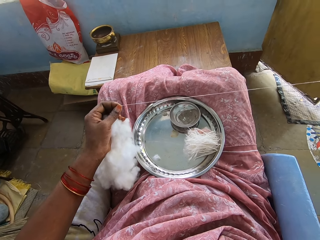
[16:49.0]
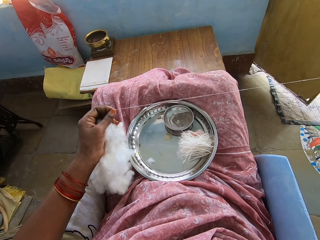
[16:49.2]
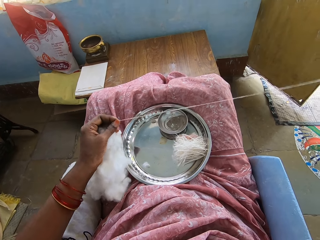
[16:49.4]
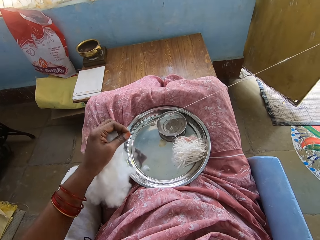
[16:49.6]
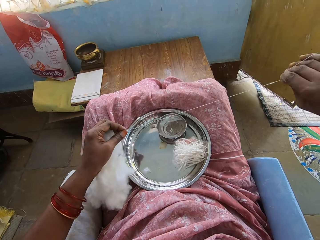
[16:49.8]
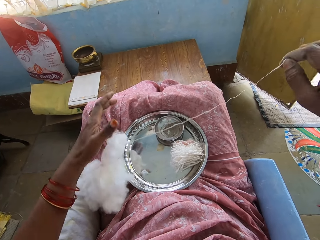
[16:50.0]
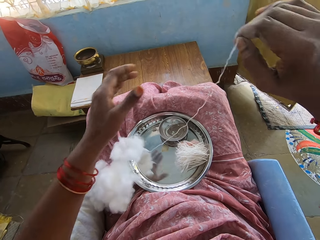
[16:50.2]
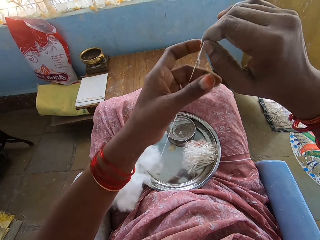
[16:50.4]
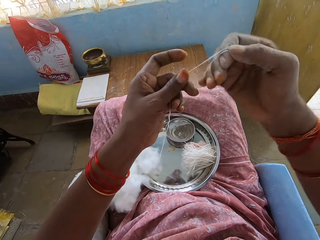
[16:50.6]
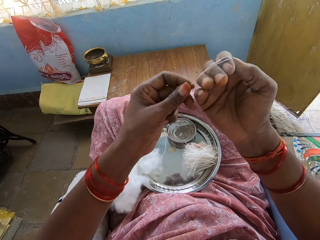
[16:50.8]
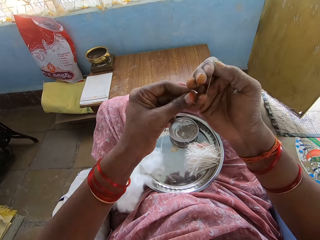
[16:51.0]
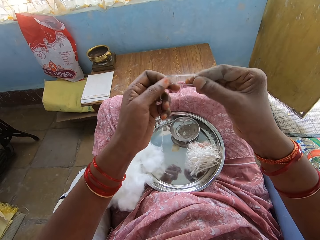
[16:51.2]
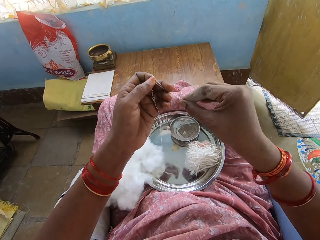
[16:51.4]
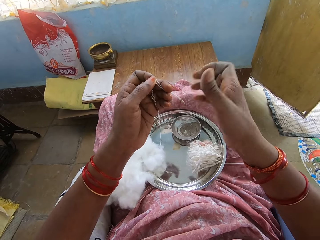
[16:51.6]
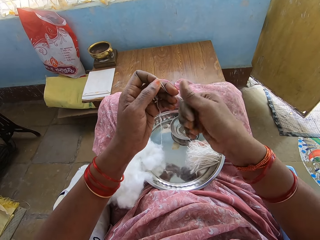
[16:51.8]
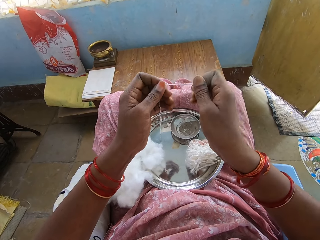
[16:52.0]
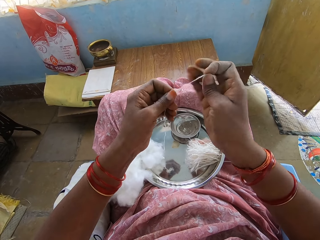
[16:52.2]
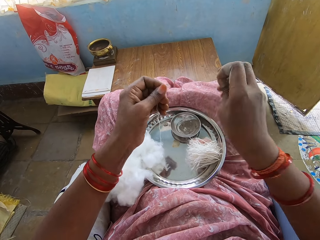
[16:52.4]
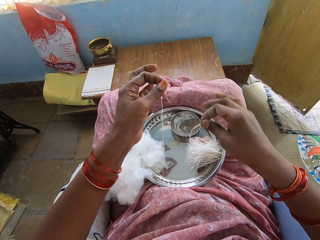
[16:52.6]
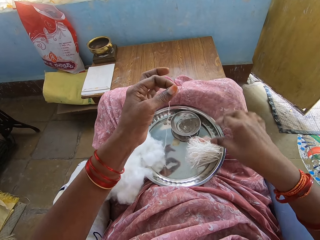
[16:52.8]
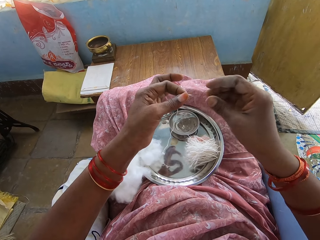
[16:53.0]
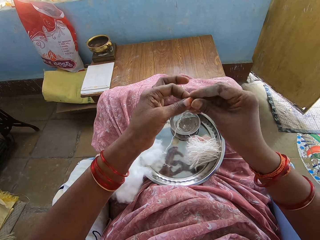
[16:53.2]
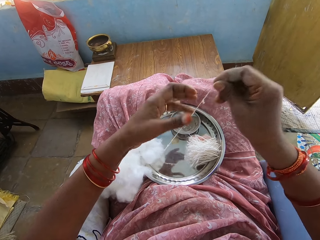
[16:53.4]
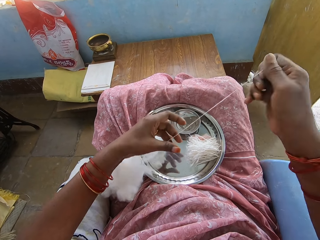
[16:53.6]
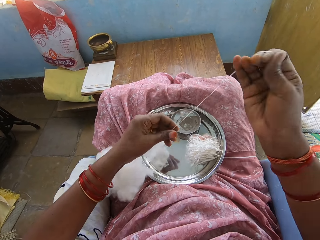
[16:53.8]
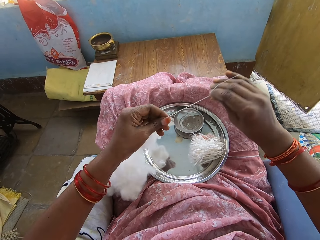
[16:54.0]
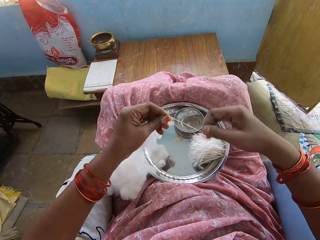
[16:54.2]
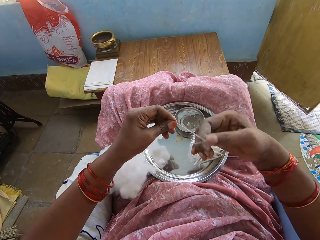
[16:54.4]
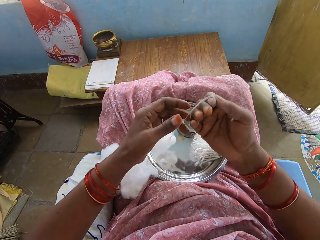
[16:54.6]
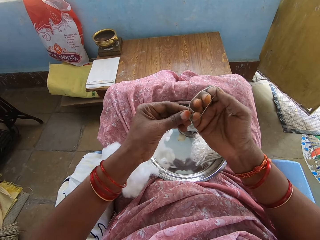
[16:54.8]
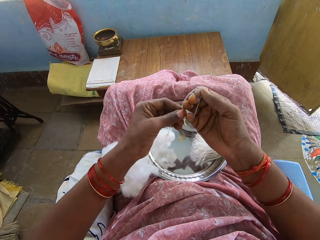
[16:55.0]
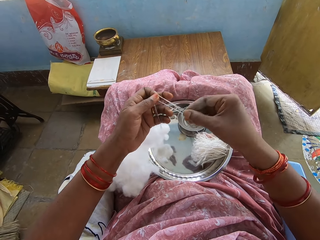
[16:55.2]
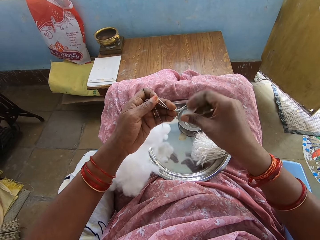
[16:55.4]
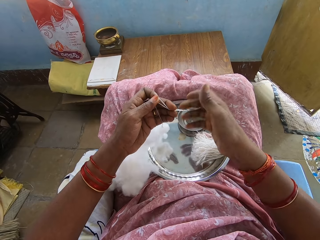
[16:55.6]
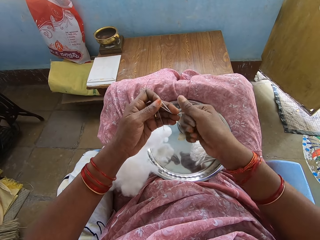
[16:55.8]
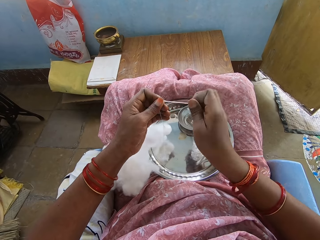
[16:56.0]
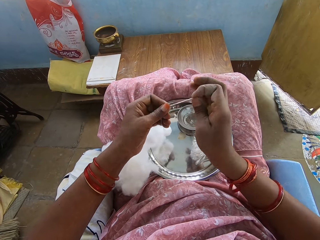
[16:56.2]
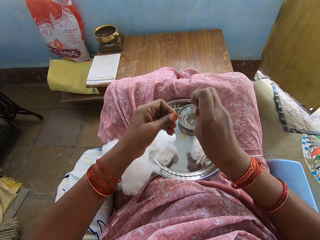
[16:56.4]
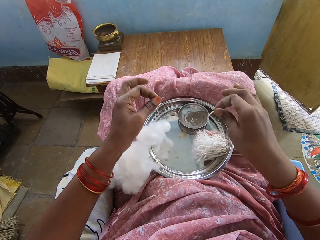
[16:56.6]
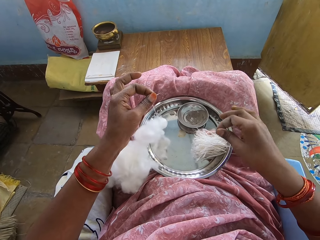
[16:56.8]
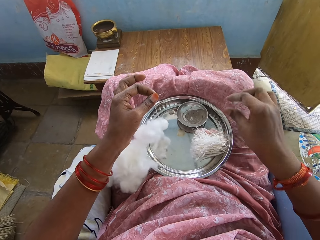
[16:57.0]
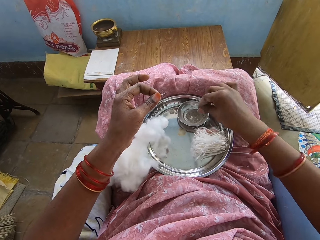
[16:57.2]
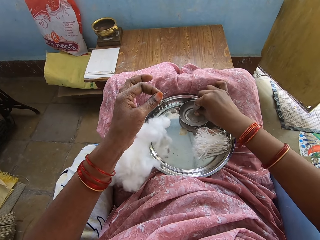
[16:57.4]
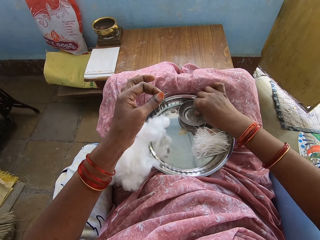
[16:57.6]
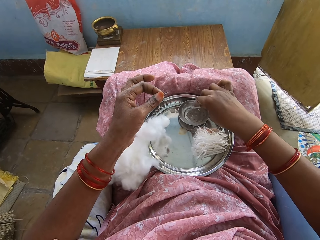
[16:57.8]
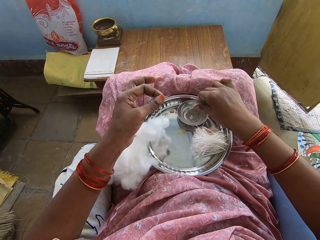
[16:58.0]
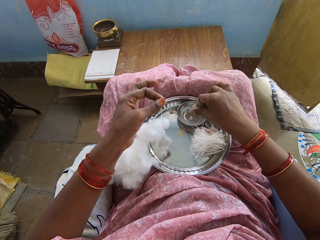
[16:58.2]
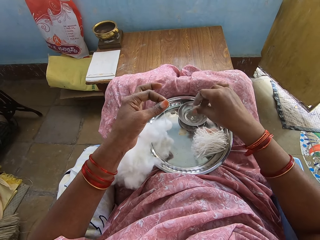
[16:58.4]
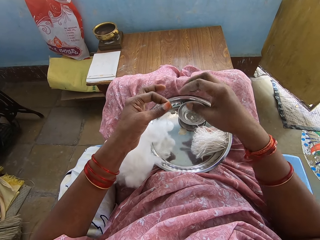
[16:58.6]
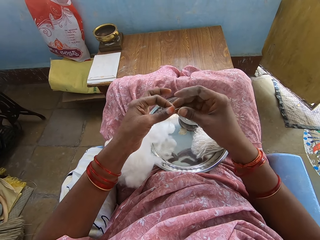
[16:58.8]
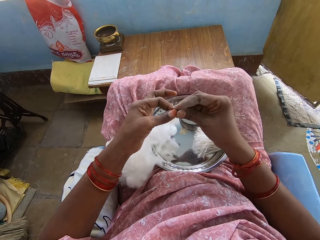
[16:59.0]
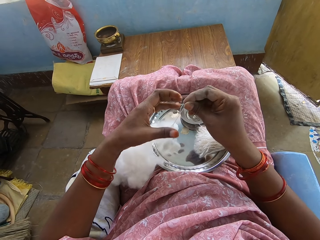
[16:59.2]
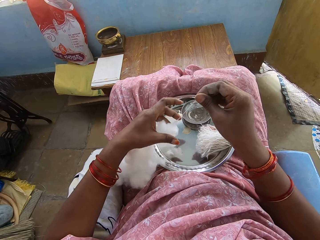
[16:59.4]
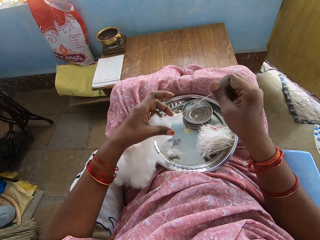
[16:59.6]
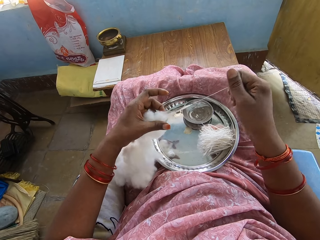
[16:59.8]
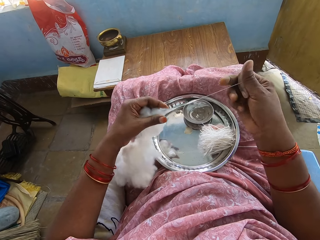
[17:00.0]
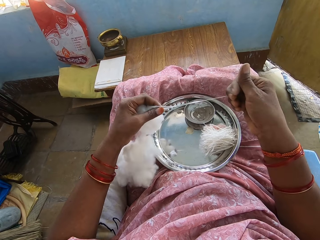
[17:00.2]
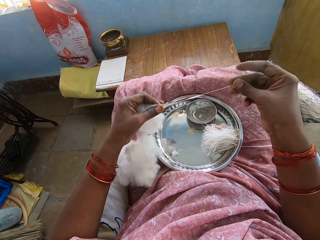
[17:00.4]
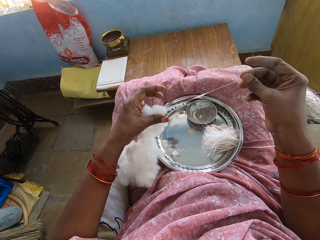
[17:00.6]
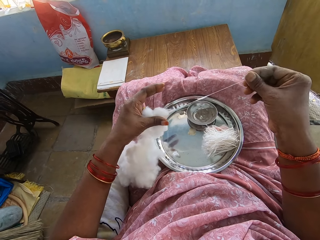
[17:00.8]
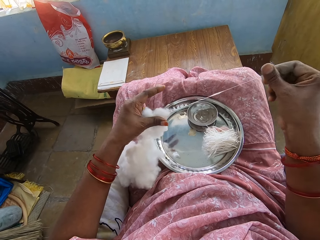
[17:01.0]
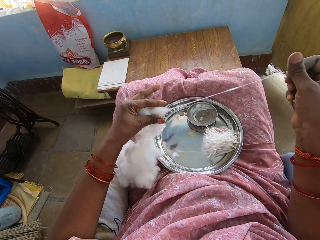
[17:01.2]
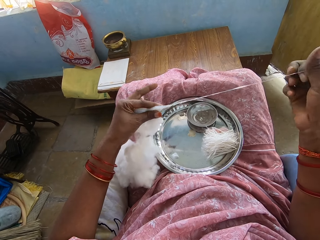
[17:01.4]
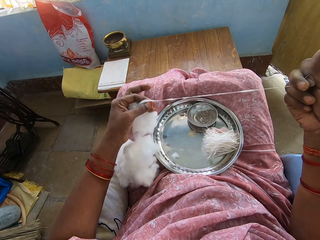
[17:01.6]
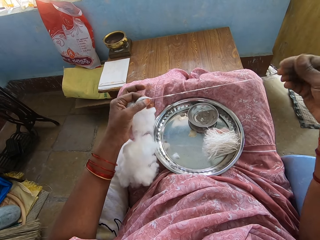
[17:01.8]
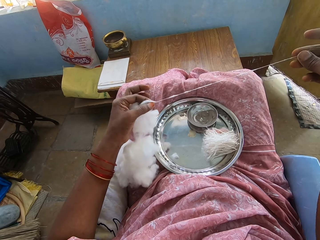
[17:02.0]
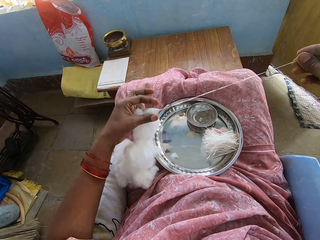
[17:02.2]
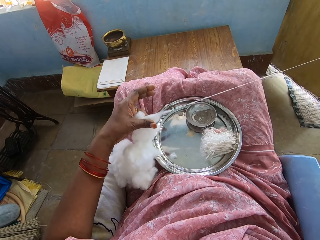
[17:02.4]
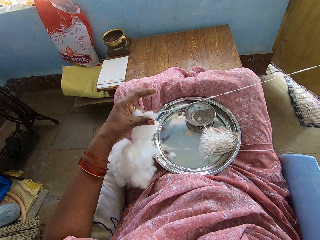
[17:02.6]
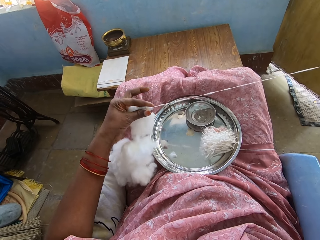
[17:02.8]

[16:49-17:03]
The camera wearer rolls the cotton around the hand and removes the cotton from the hand. They cut the cotton and put the cotton in the tray. They spin the cotton with the hand, roll the cotton around the hand, and remove the cotton from the hand. They cut the cotton and put the cotton in the tray. They dip the hand in the liquid and pick powder from the bowl. They spin the cotton with the hand and pull the cotton.

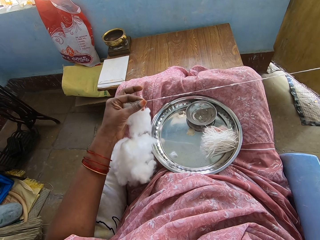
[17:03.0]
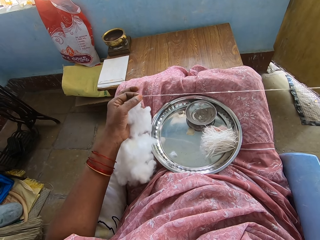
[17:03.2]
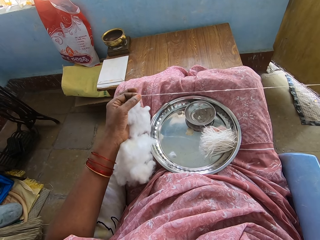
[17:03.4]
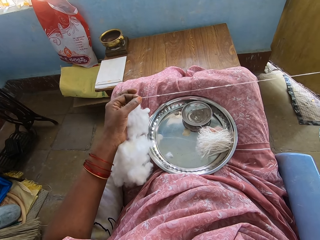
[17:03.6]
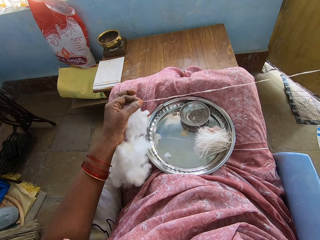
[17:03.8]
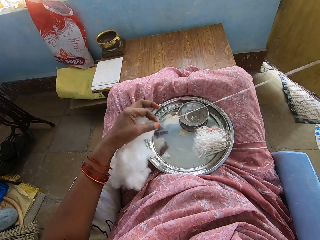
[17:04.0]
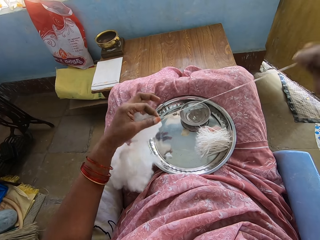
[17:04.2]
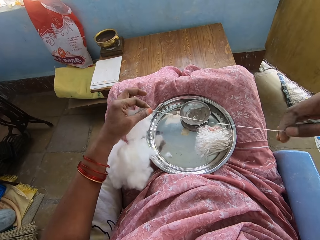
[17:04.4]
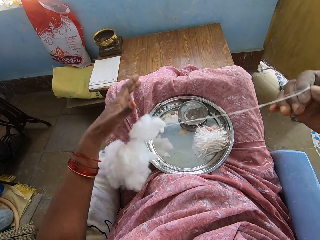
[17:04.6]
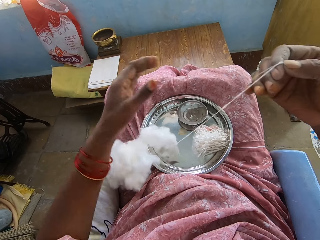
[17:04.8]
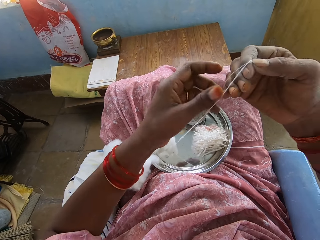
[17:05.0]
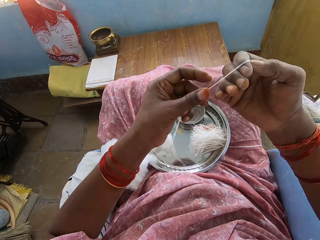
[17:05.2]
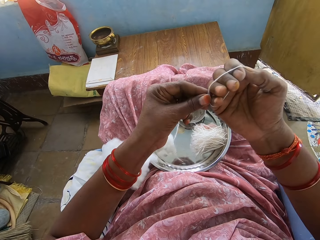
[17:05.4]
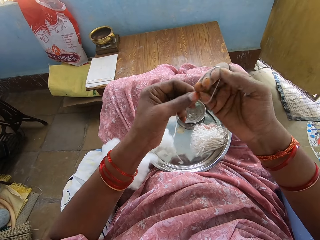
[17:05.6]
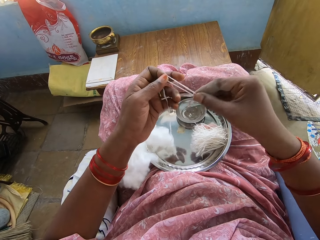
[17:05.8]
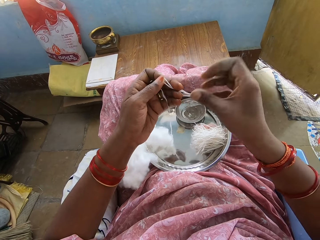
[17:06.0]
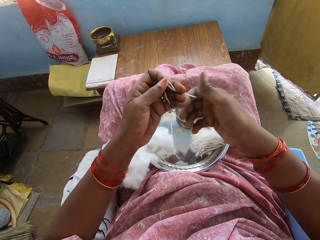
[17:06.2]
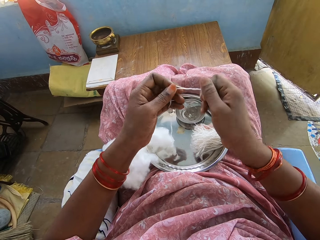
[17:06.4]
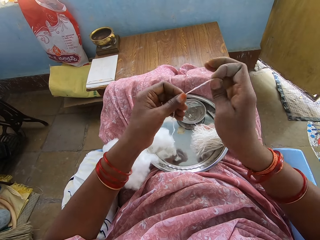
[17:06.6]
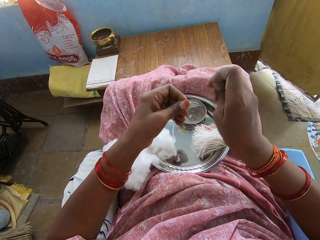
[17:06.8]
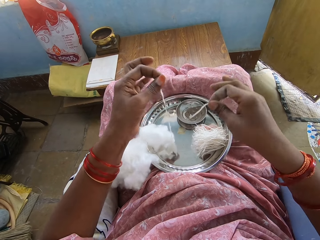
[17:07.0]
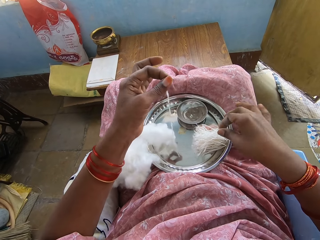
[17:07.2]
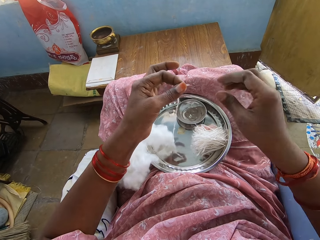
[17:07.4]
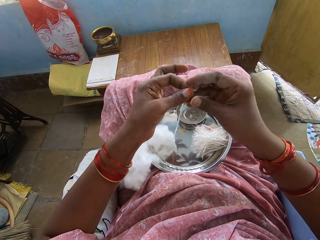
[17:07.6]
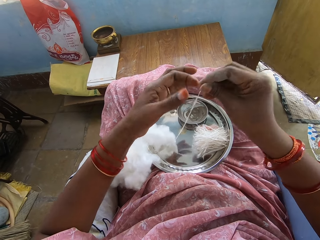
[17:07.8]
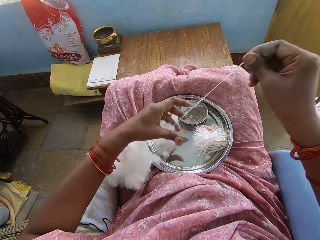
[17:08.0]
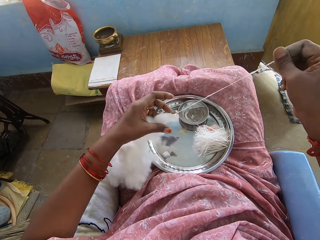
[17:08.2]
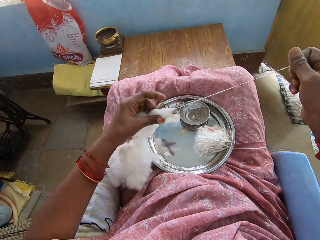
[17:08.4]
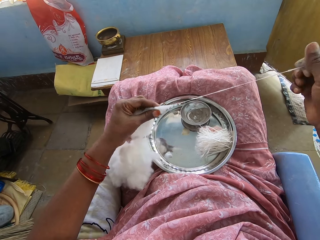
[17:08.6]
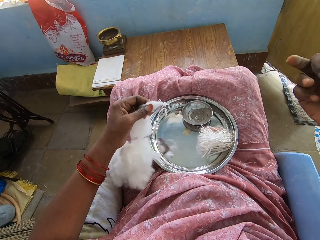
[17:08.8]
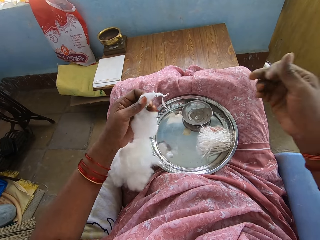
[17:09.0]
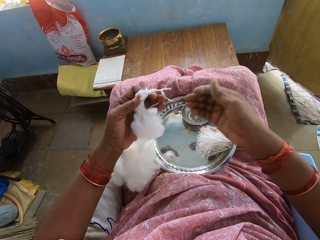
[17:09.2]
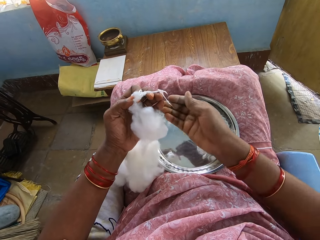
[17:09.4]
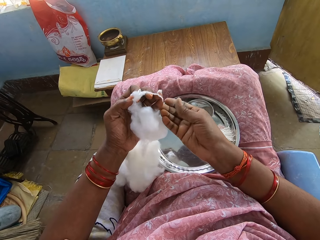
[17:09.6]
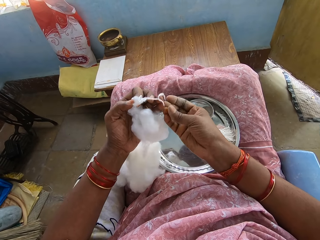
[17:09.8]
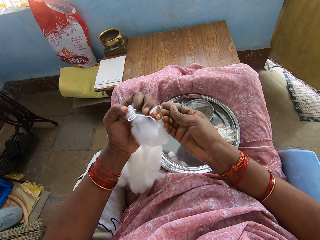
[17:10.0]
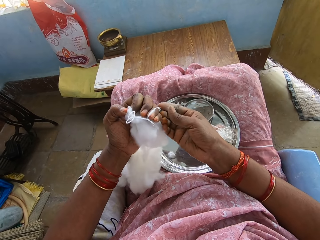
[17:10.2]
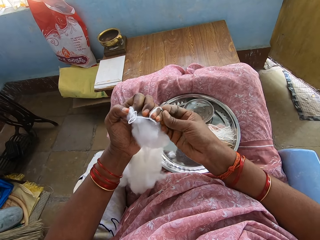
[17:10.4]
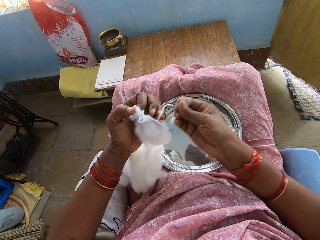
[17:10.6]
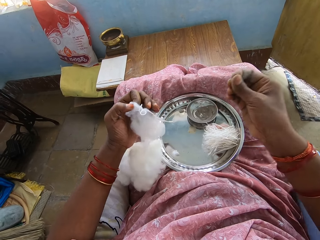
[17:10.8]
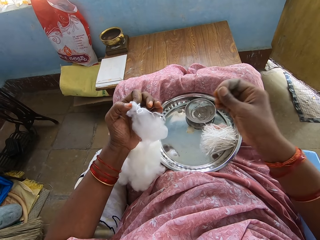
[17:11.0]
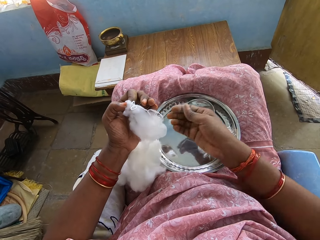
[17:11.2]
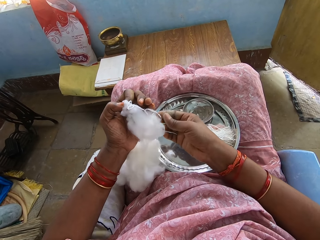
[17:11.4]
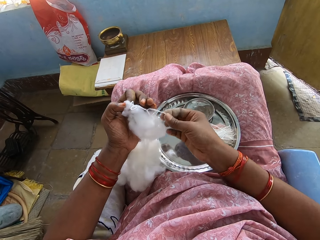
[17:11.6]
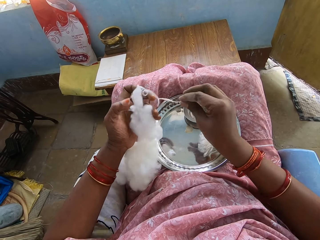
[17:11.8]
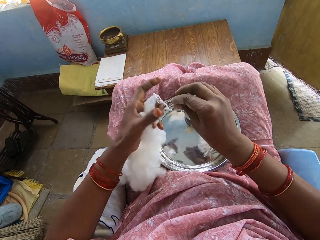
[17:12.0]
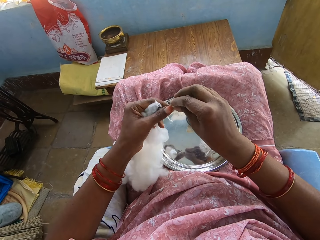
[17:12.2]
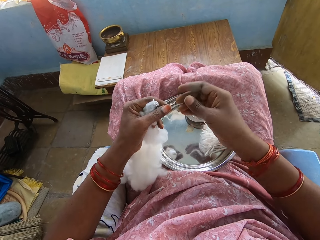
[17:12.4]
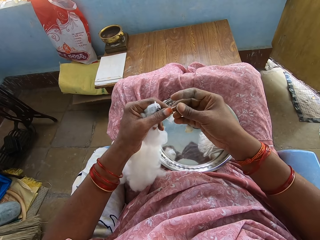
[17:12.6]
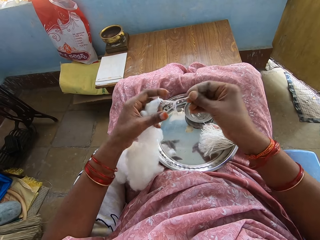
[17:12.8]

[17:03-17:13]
The camera wearer rolls the cotton around the hand and removes the cotton from the hand. They cut the cotton and put the cotton in the tray. They spin the cotton with the hand, pull the cotton, and hold the cotton.
